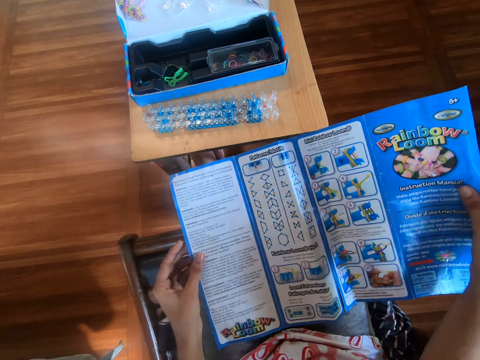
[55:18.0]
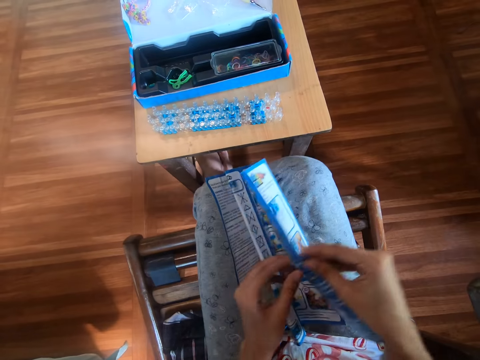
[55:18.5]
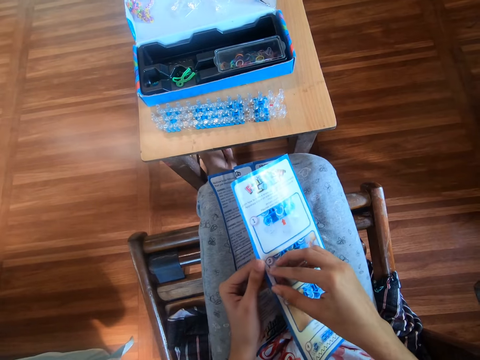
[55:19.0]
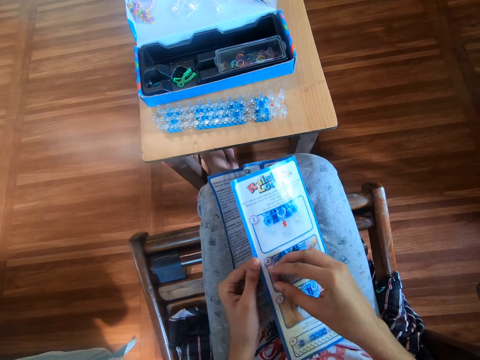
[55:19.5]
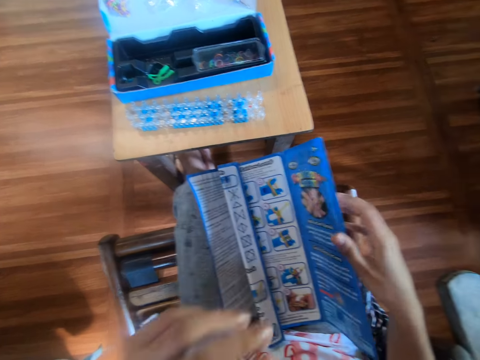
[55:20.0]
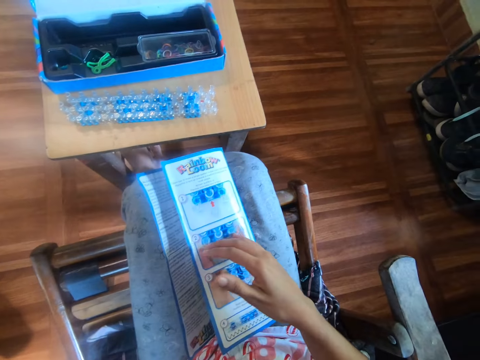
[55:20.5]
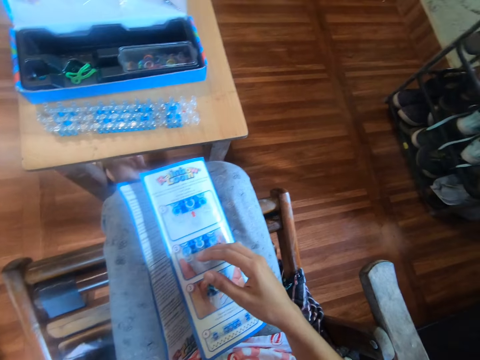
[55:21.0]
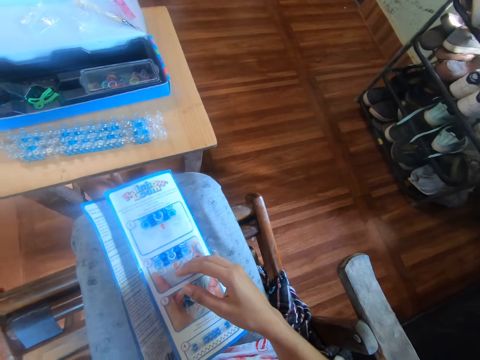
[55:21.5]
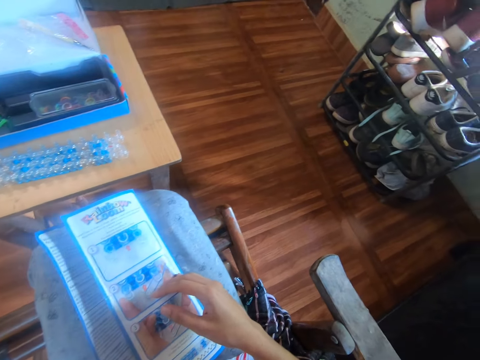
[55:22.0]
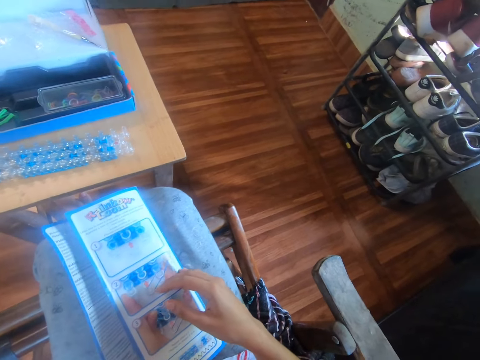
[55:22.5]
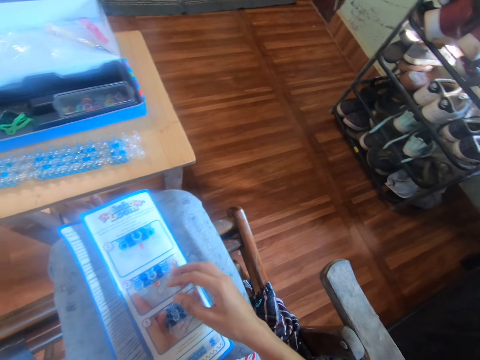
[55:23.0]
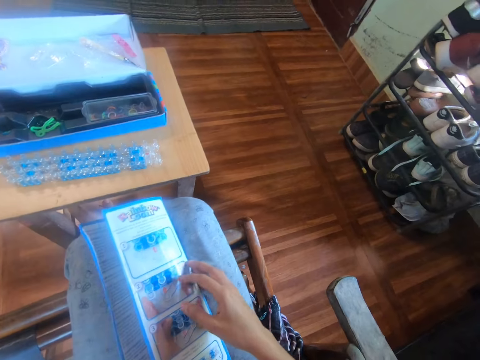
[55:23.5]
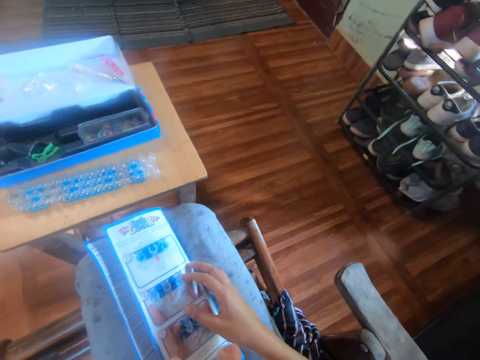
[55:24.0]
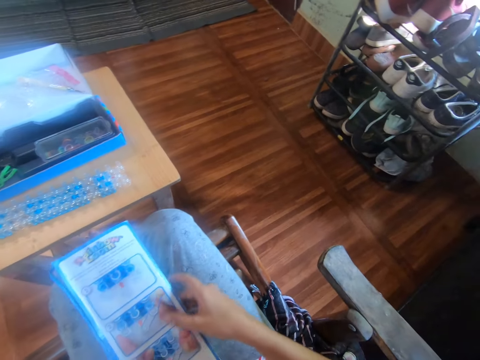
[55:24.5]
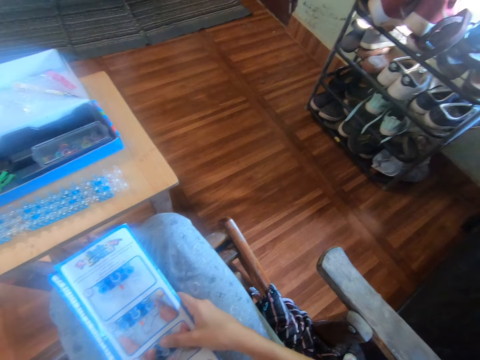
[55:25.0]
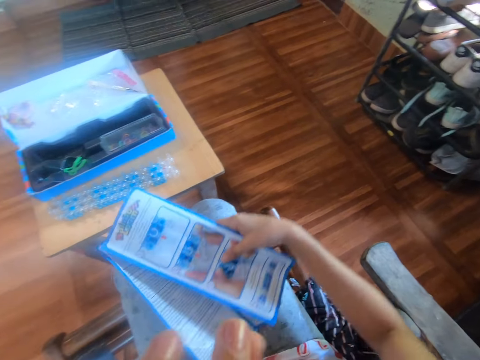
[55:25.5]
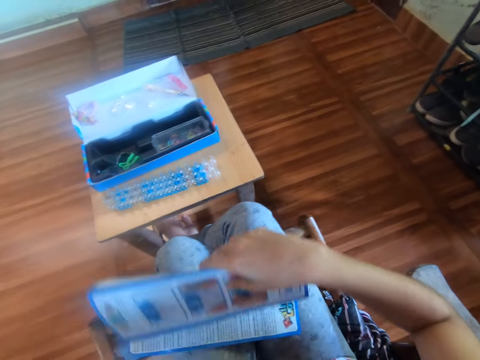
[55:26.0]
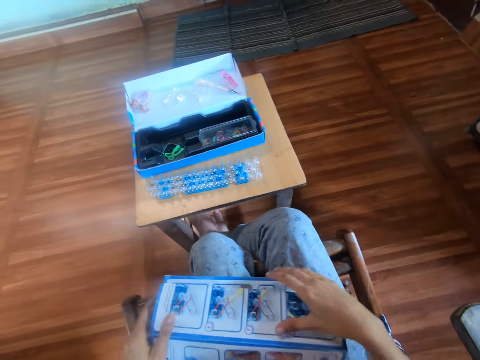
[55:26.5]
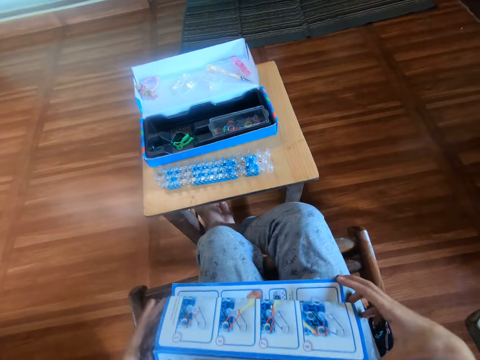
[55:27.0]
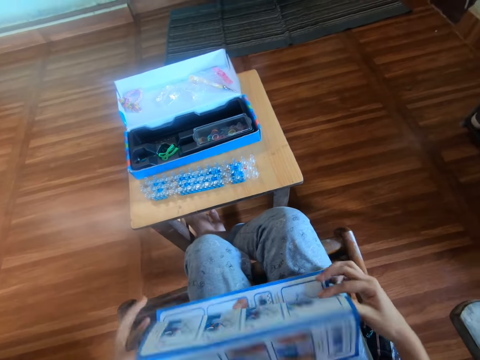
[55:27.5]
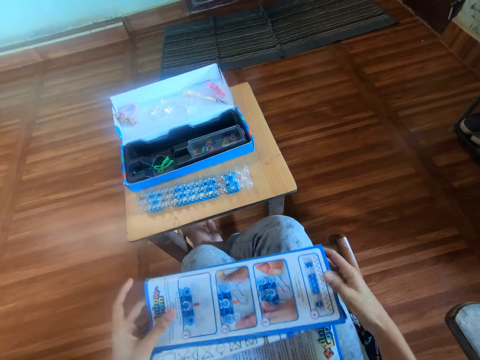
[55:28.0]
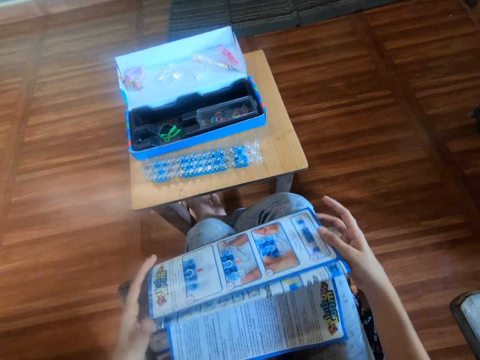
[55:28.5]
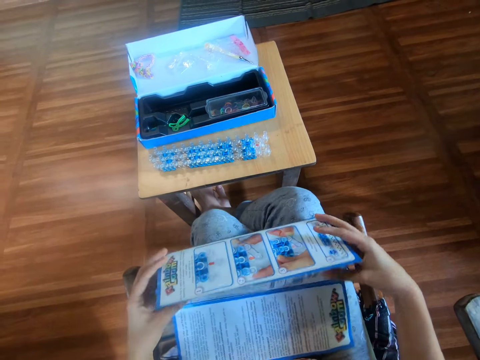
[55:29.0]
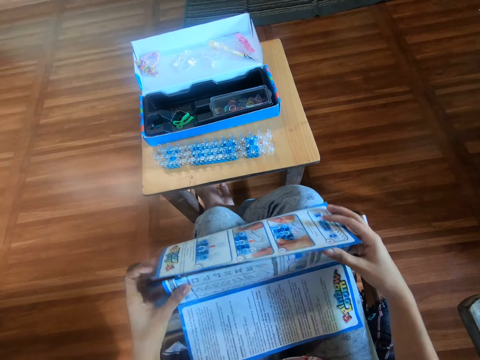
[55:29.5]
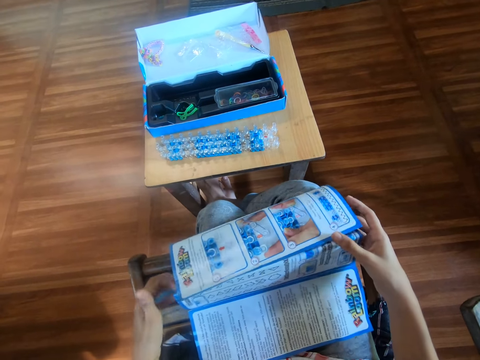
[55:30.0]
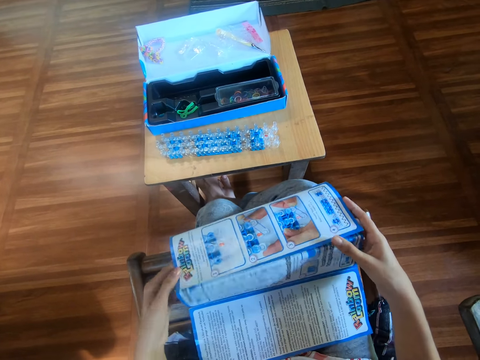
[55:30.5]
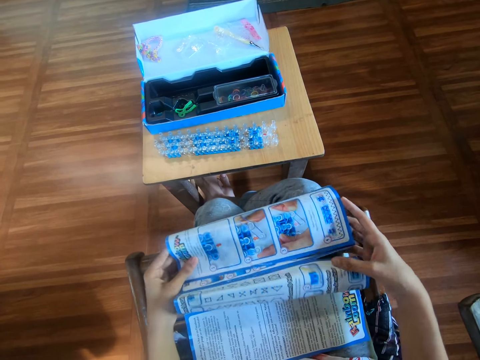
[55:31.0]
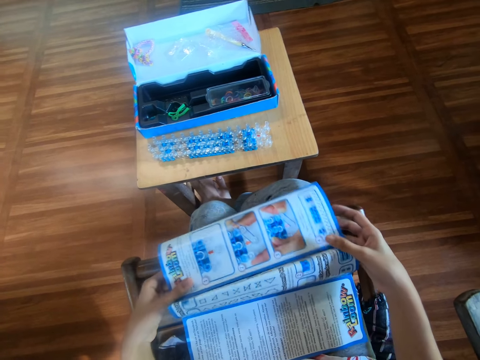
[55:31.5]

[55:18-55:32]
The camera wearer removes the left hand from the booklet. They hold one edge of the booklet with both hands. They fold the chart. They touch the face with the left hand. They leave one edge of the booklet with the right hand. They fold the booklet with both hands.

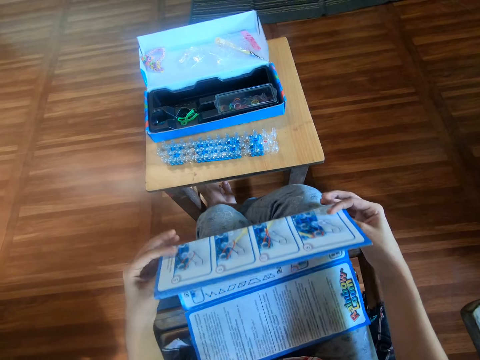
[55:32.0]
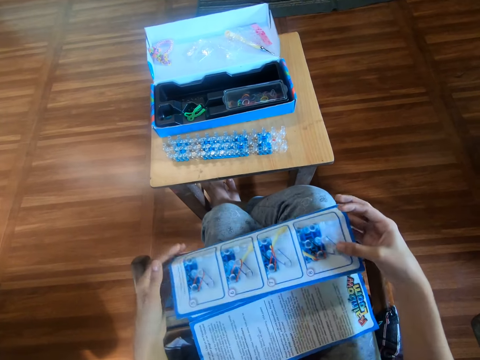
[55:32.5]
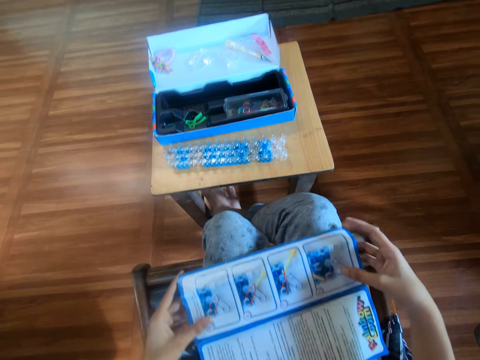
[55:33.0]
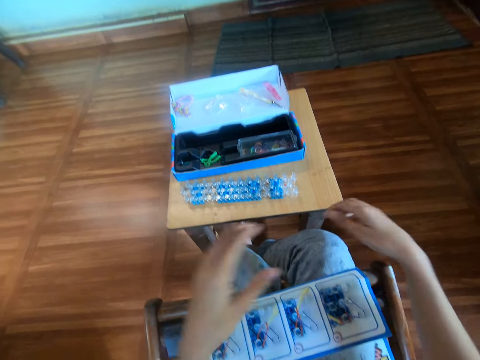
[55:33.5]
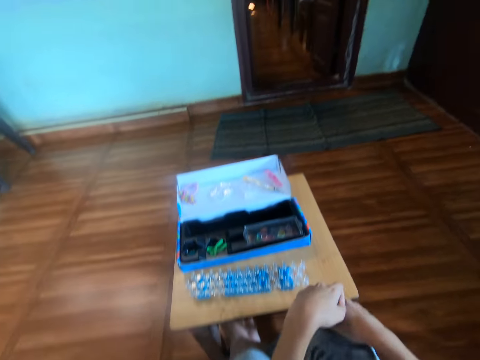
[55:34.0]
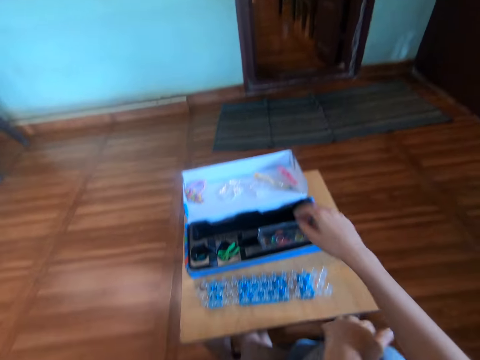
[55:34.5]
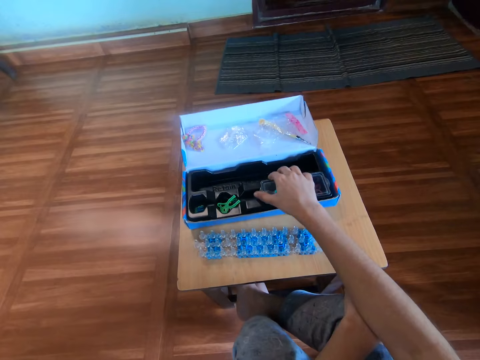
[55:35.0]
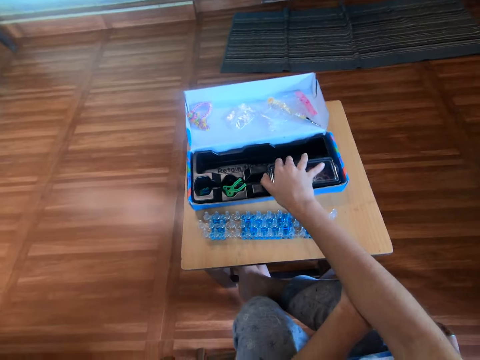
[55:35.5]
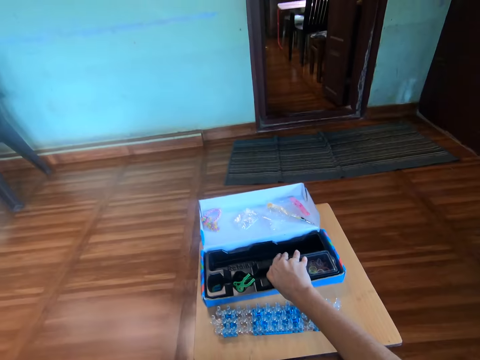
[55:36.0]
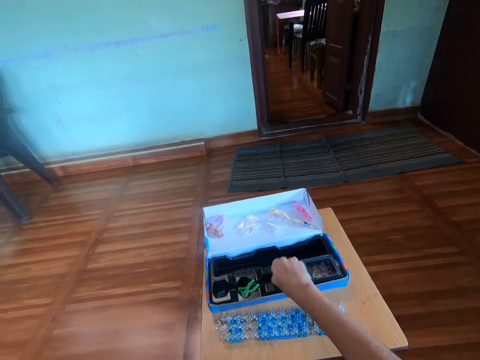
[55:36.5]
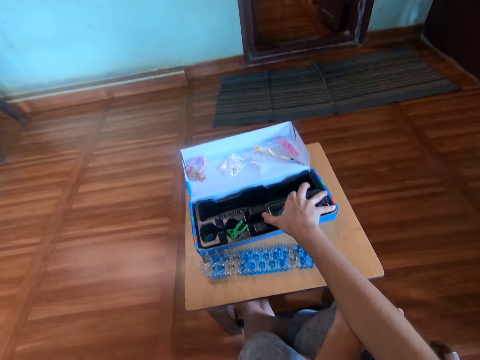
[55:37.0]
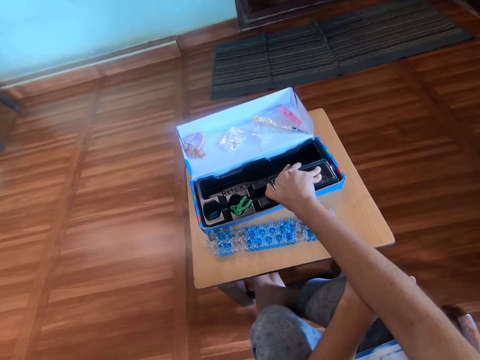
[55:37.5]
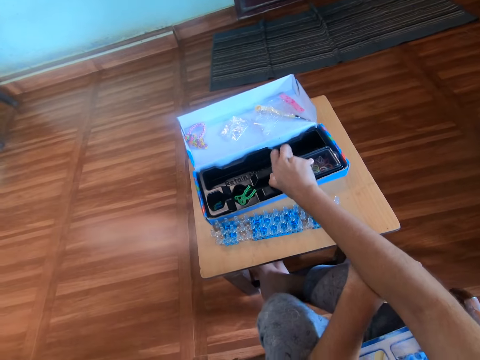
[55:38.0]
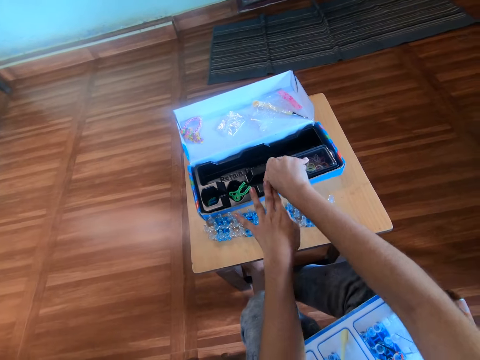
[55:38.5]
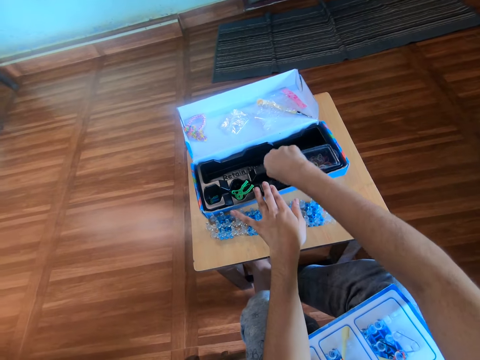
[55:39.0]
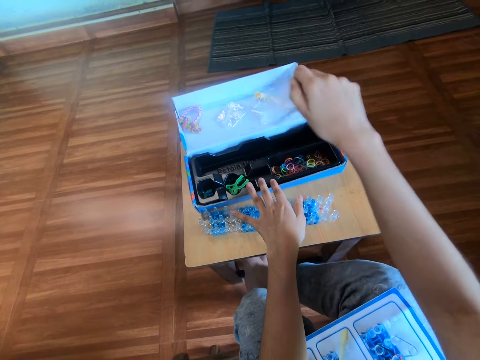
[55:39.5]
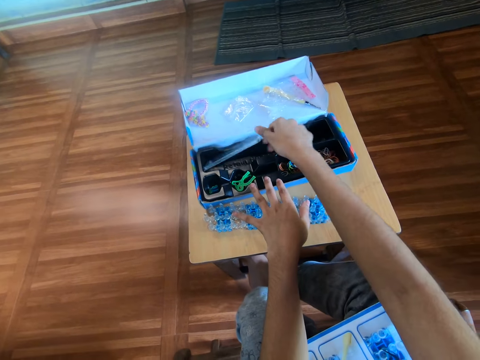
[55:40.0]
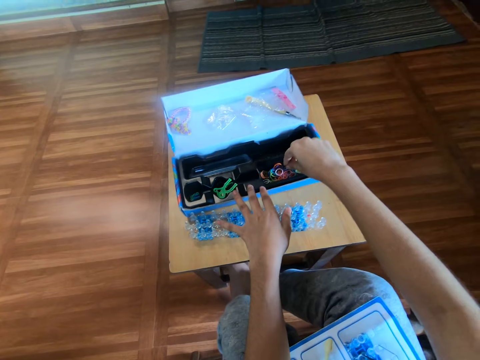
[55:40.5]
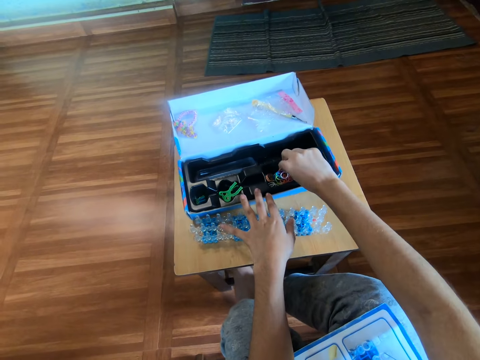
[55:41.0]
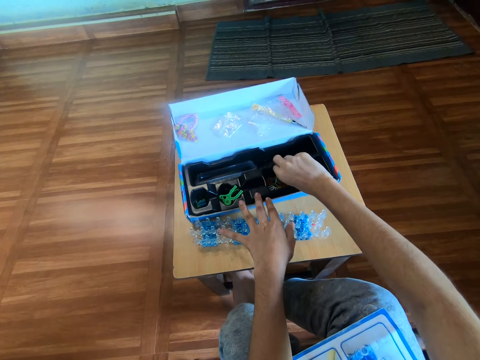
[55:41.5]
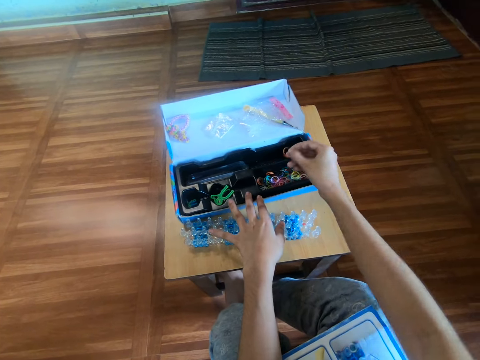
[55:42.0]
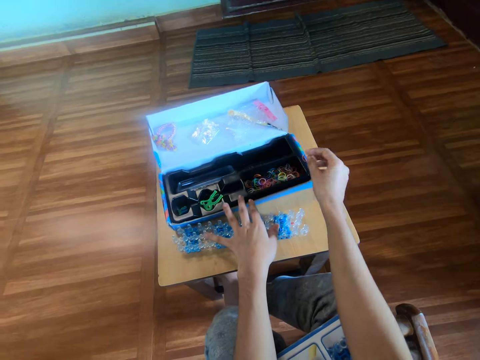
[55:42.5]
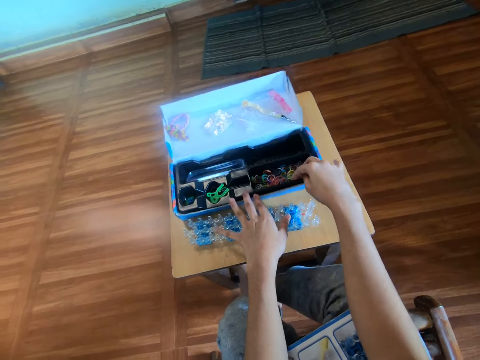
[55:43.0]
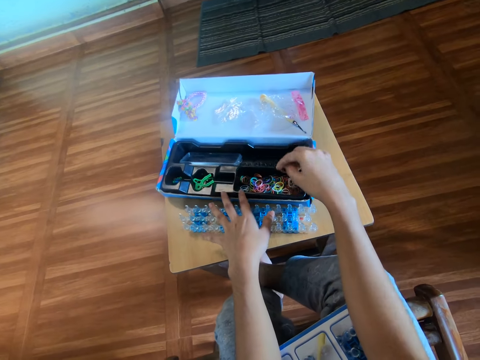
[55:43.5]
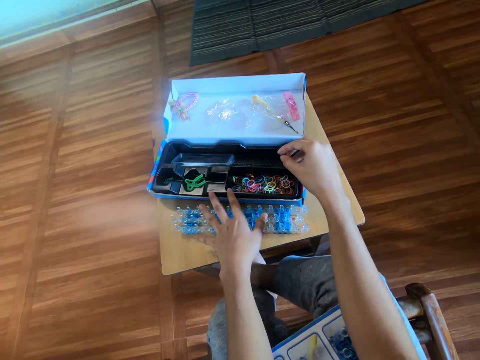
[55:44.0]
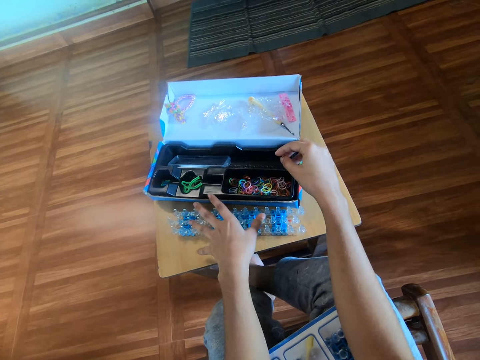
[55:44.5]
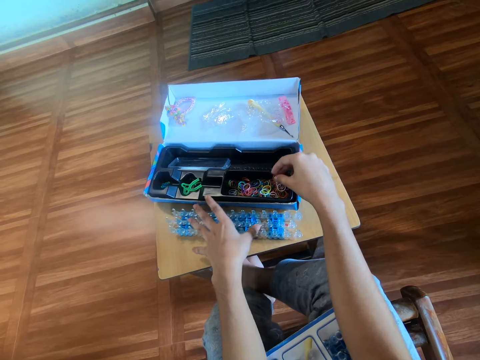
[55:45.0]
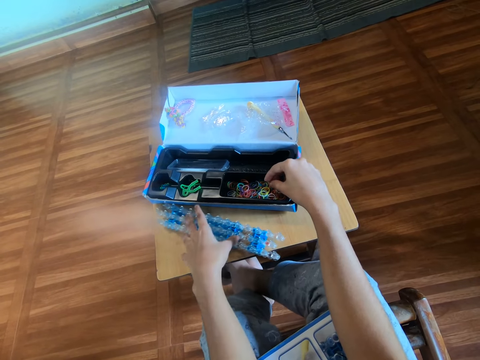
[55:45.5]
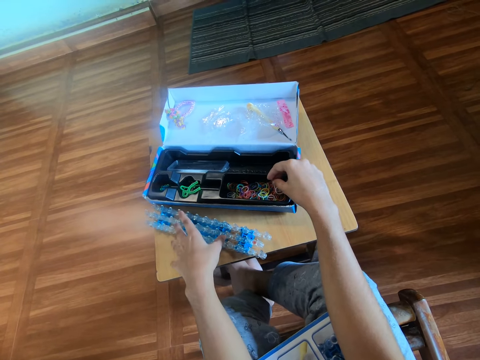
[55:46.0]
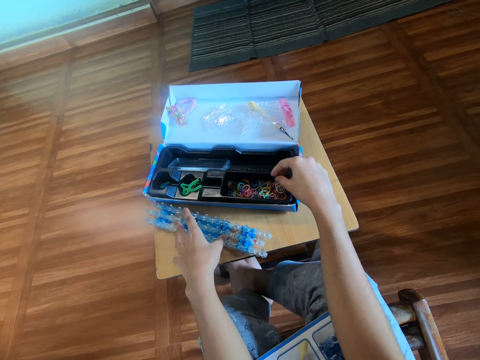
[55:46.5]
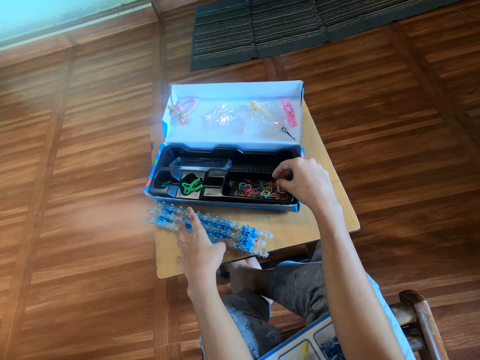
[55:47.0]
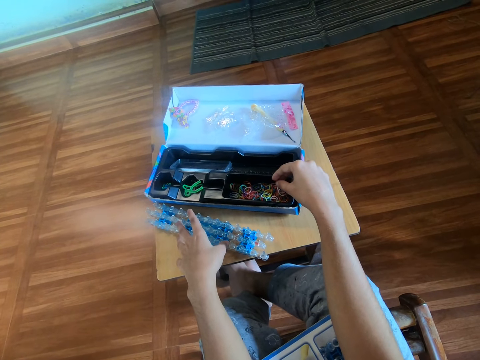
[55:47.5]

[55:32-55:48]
The camera wearer puts the left hand on the right knee. They open a compartment in the pack. They hold down the pack with the left hand. They drop the cover in the pack with the right hand. They pick up a rubber band from the pack with the right hand. They hold the rubber band. They move the pack with the right hand. They move the loom with the left hand. They drop the rubber band in the pack with the right hand.
